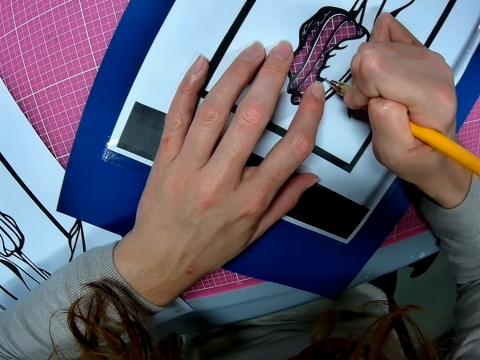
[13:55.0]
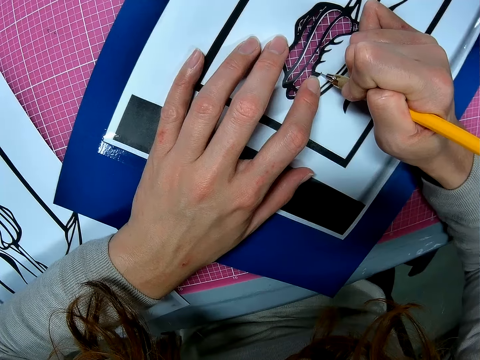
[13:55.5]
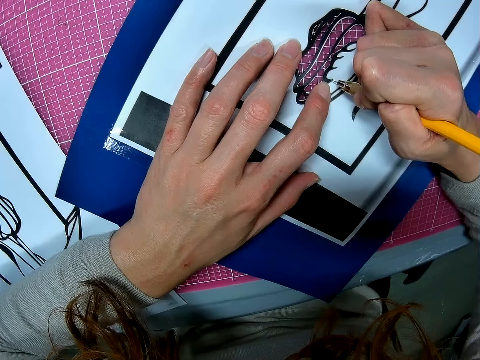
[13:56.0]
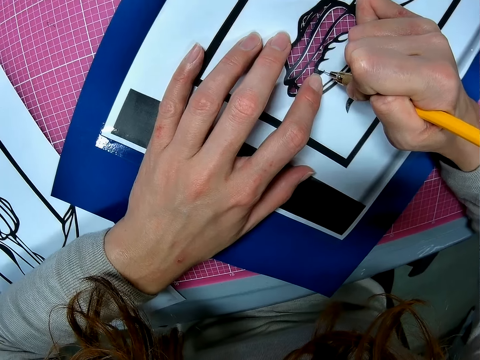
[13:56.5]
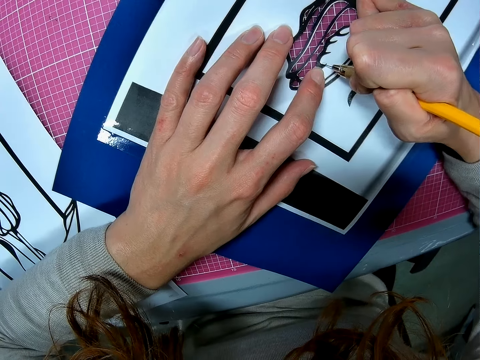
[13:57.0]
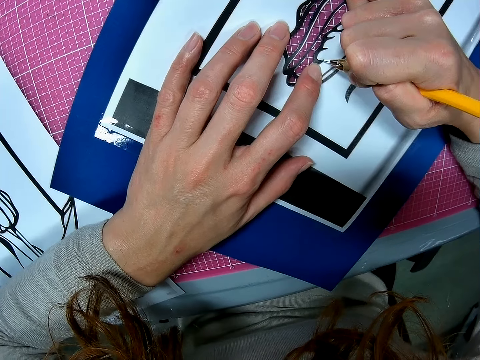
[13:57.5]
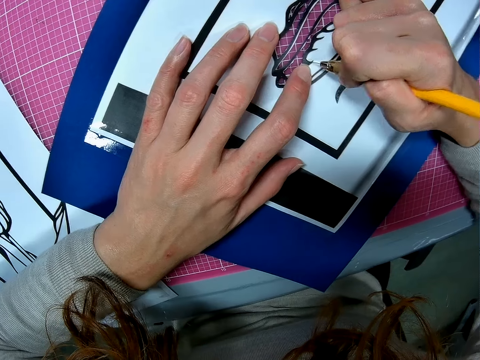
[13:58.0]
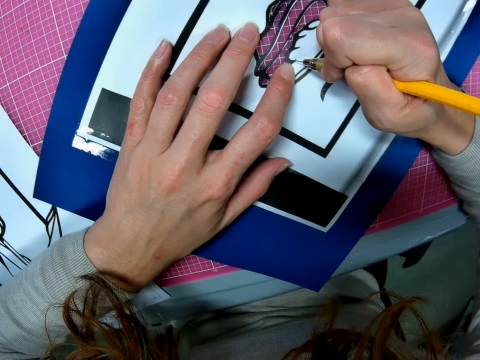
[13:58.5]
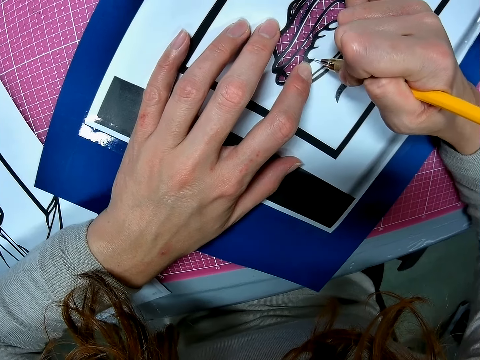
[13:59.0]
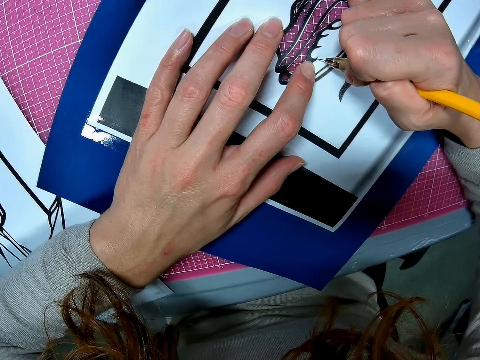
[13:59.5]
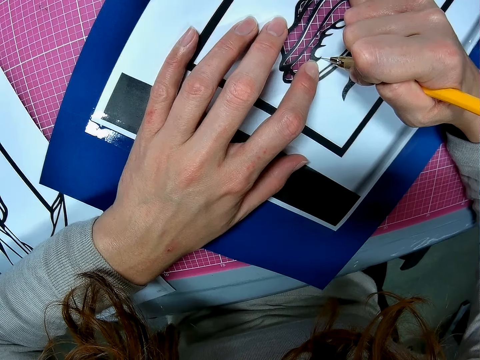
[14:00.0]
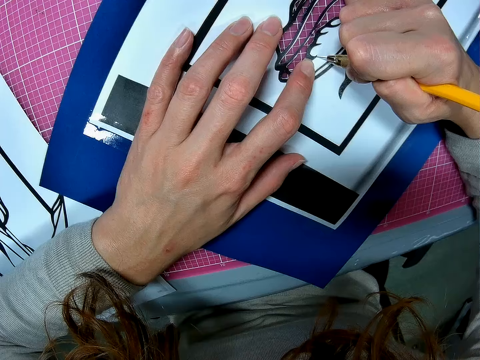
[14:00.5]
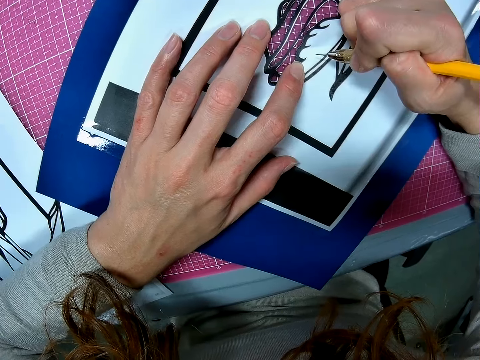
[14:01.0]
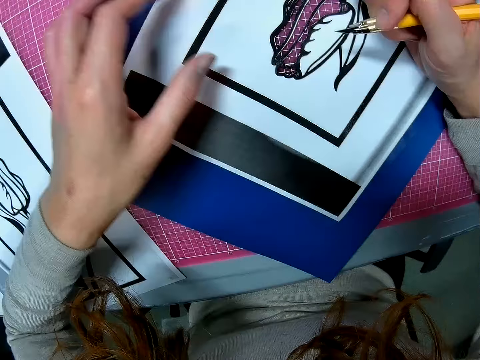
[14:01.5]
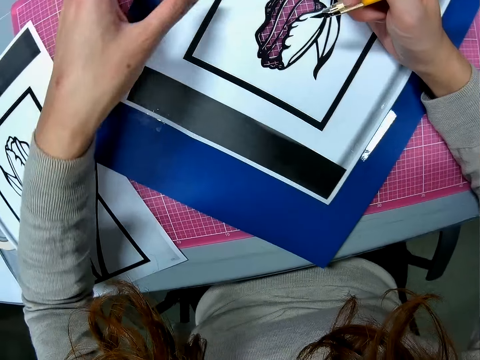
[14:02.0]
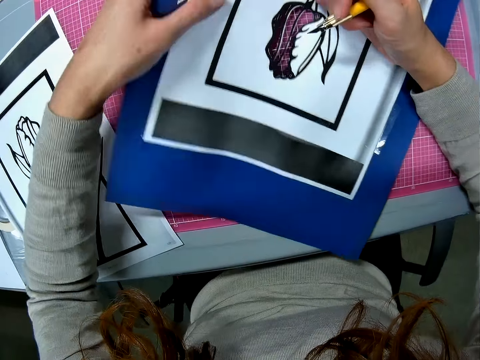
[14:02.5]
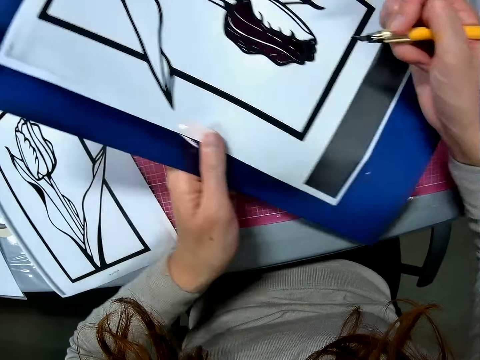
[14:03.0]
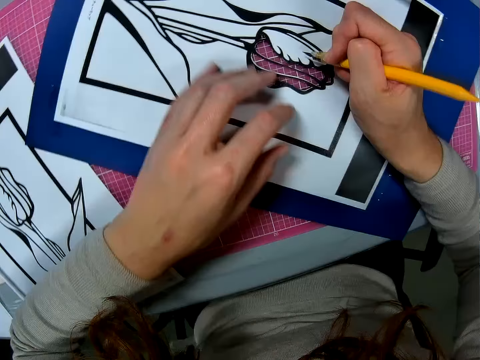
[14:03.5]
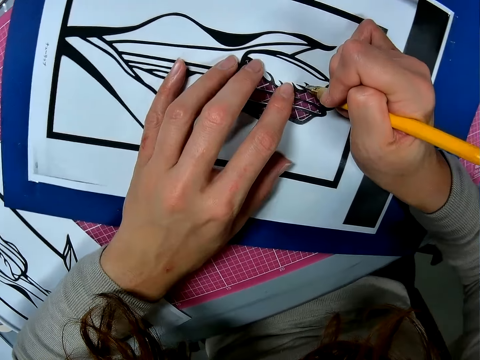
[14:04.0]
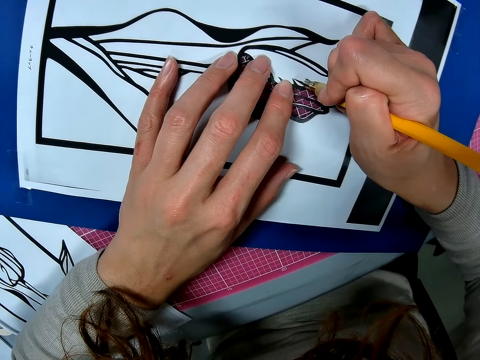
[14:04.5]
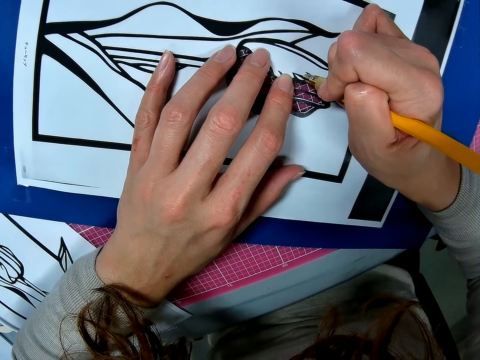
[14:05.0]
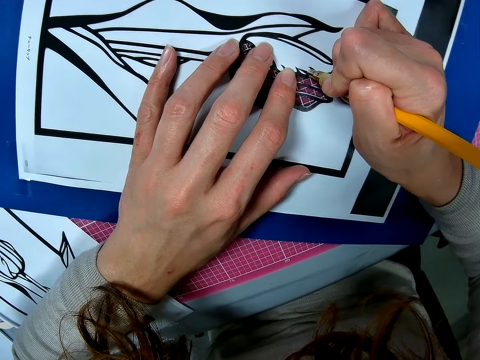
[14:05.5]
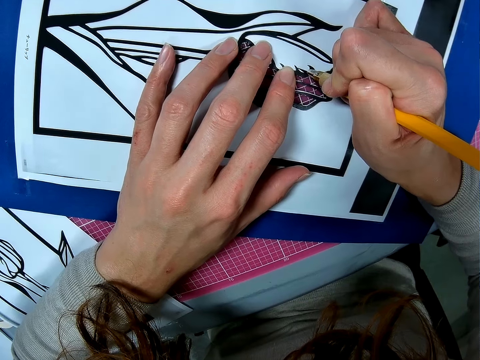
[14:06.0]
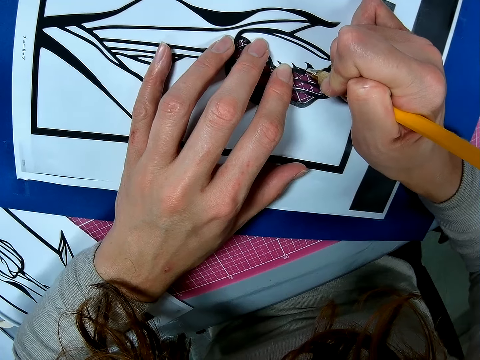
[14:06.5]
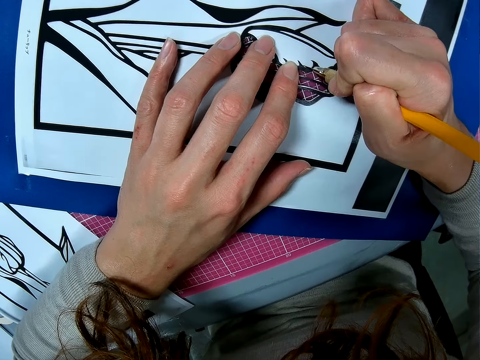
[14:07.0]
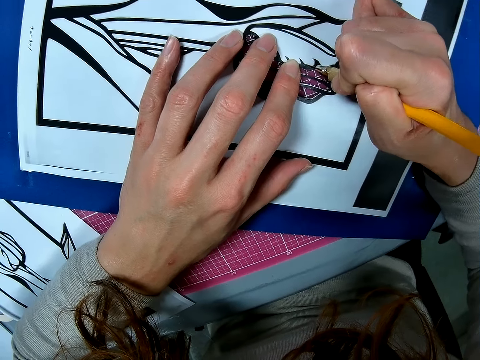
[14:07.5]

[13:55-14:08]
The camera wearer lifts the tweezers from the paper. He turns the paper and adjusts the paper on the table. He places his hand on the paper. He cuts the paper just beside the drawing with a scalpel.

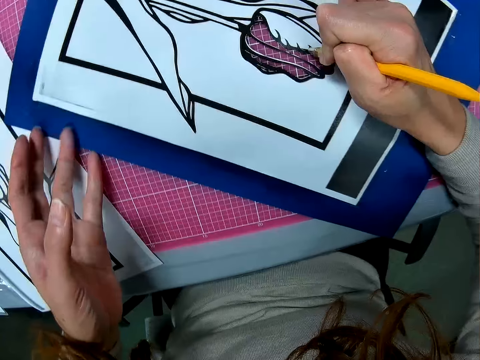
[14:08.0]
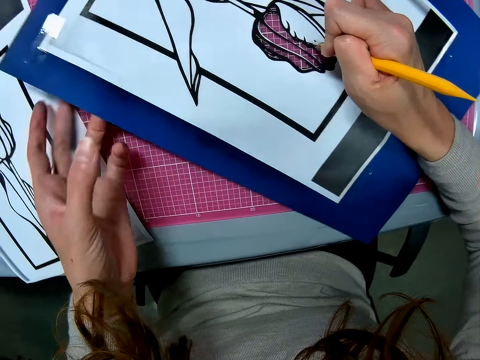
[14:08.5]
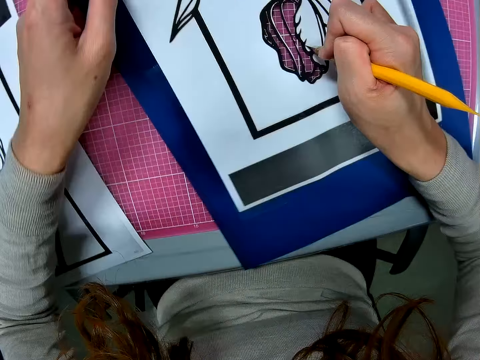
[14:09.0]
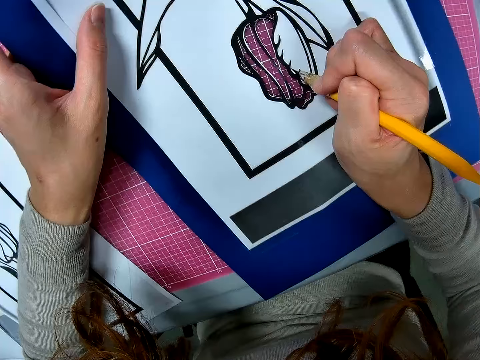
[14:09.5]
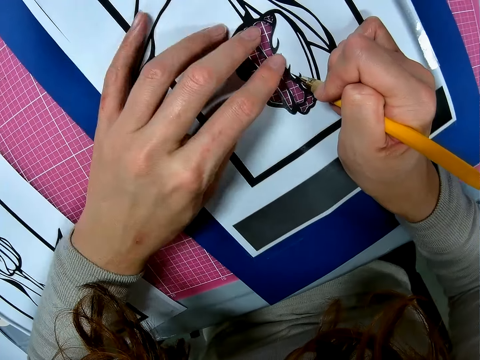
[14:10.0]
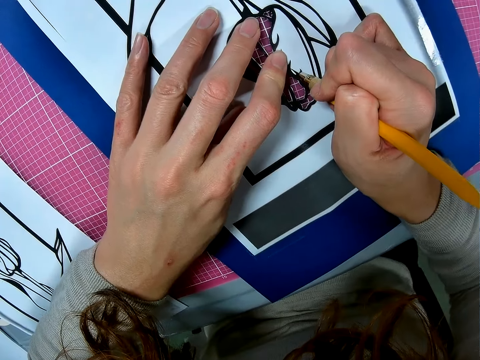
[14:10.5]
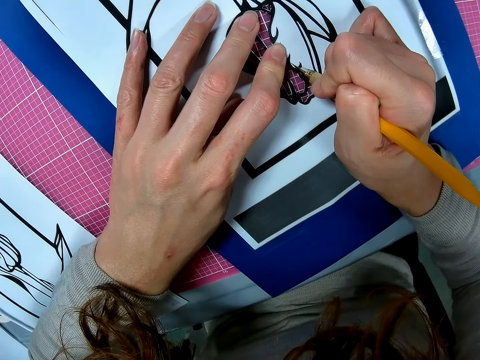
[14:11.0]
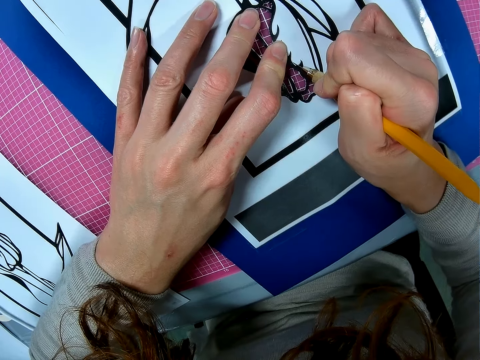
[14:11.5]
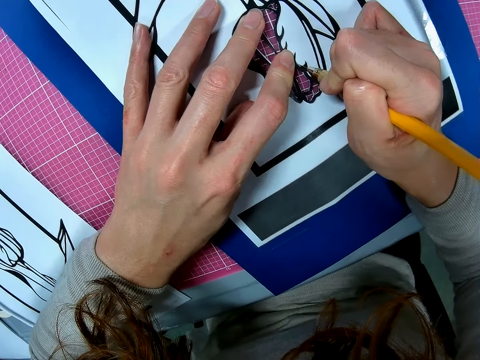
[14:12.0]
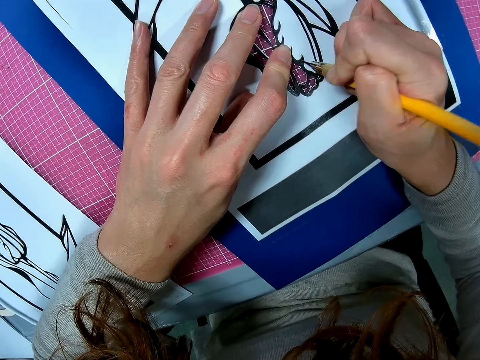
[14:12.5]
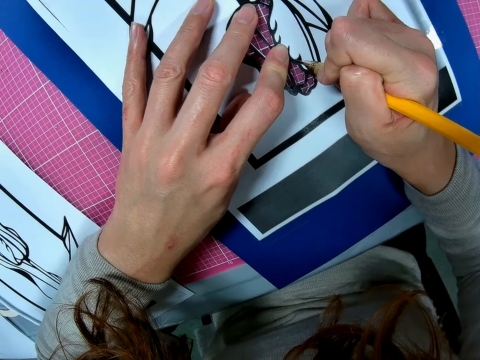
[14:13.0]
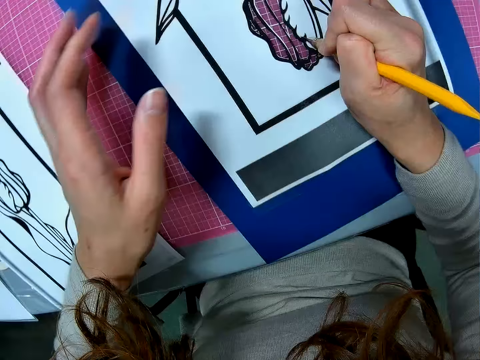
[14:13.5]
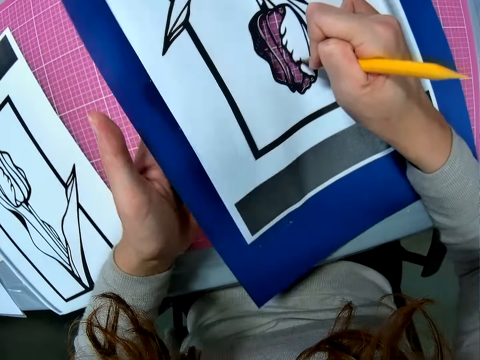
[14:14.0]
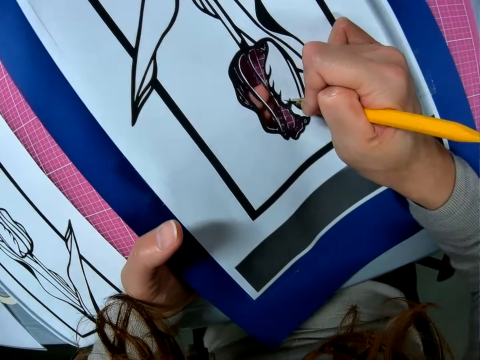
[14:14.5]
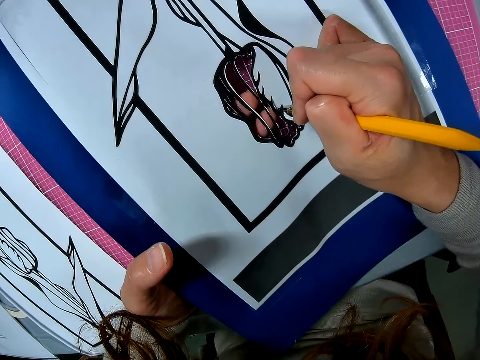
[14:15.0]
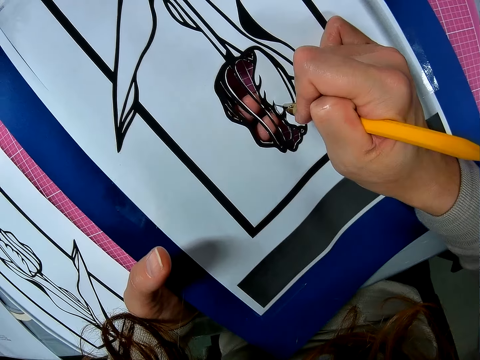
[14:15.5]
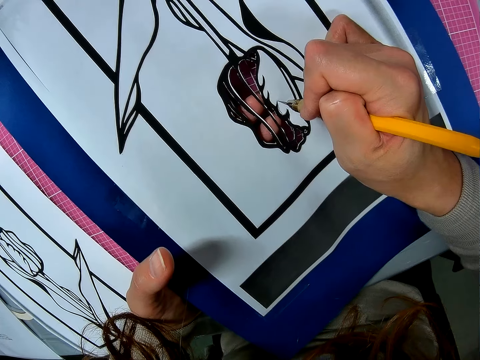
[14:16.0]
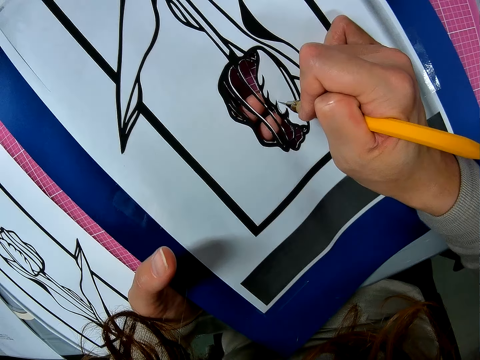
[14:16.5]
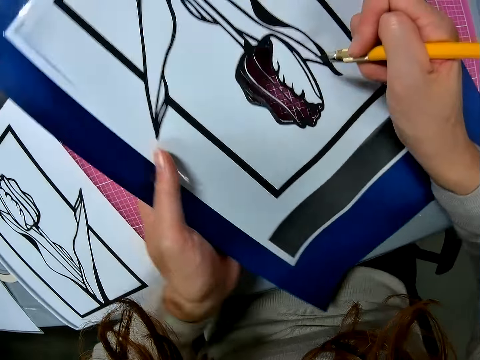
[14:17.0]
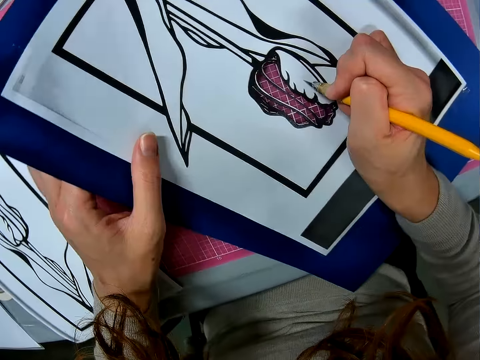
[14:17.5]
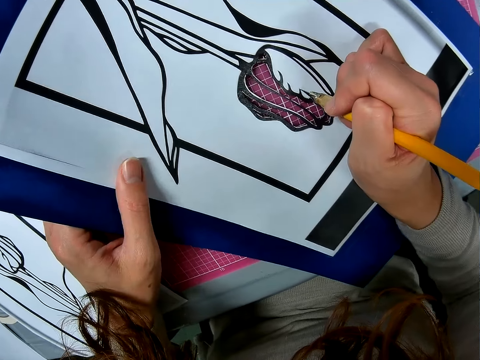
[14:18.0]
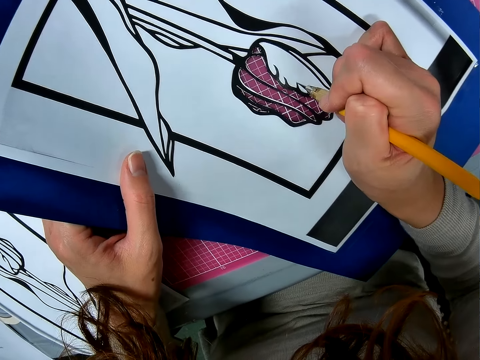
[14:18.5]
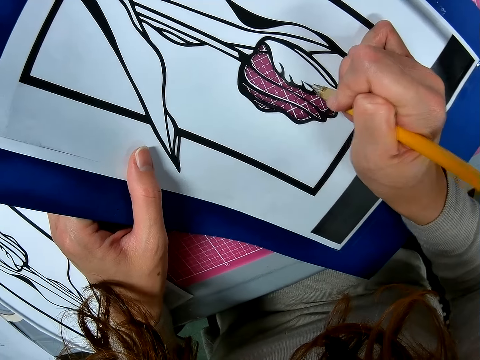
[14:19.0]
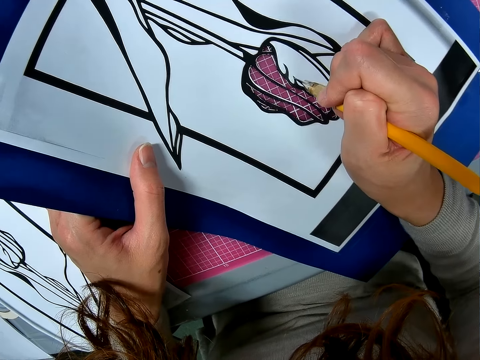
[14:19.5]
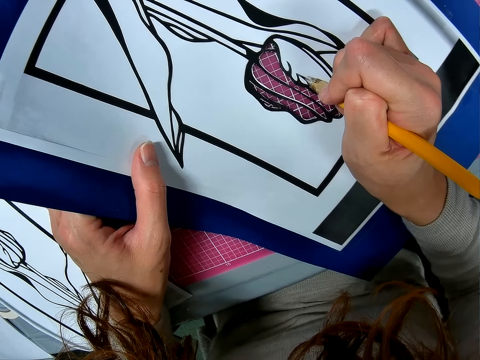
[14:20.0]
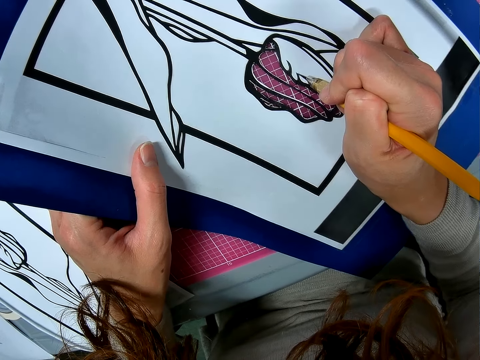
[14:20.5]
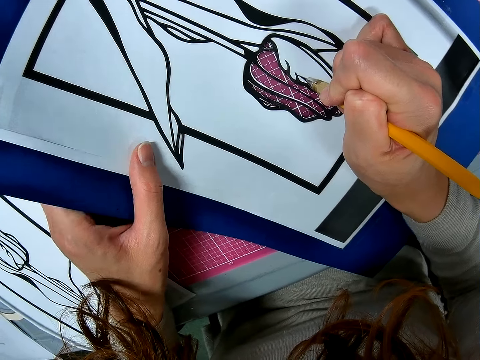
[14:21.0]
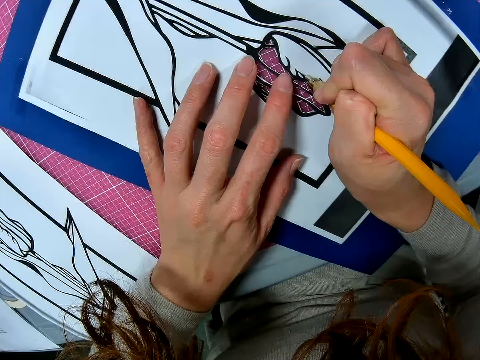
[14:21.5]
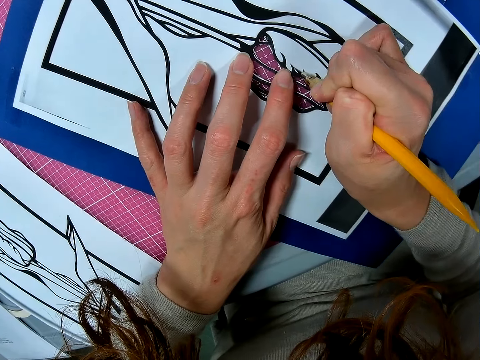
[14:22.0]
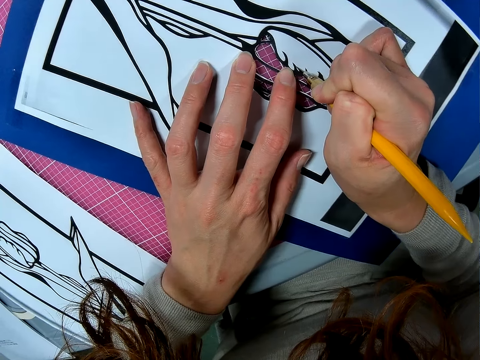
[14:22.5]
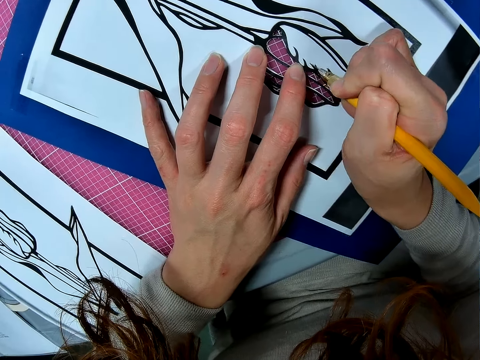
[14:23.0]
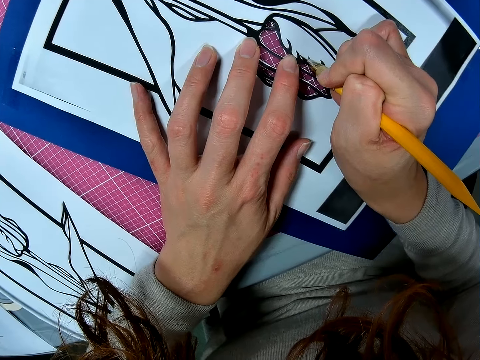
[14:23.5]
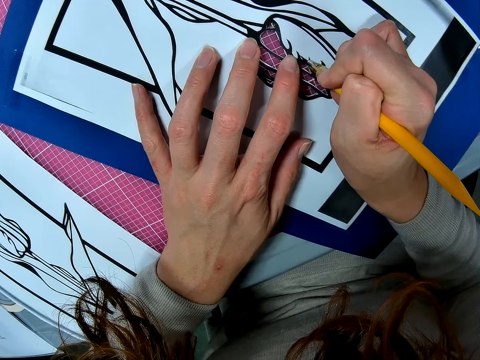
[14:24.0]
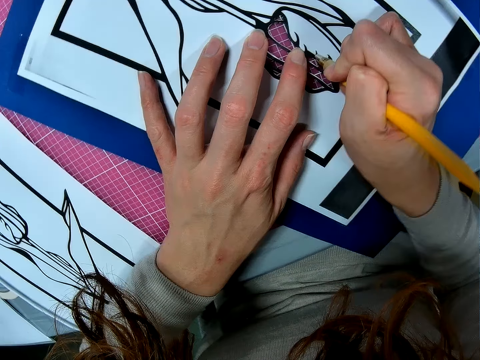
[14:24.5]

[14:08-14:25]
The camera wearer adjusts the paper on the table. He turns the paper and places his hand on the paper. He cuts the paper just beside the drawing with the scalpel. He lifts the paper. He cuts the paper just beside the drawing. He turns the paper. He adjusts the paper on the table. He cuts the paper just beside the drawing. He places his hand on the paper. He cuts the paper just beside the drawing with the scalpel.
